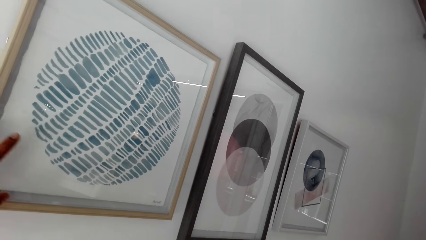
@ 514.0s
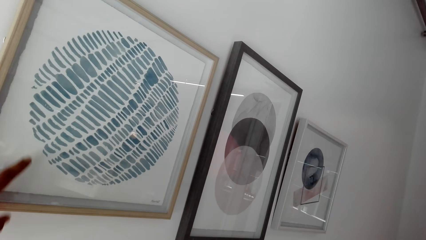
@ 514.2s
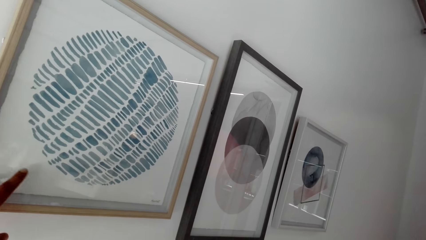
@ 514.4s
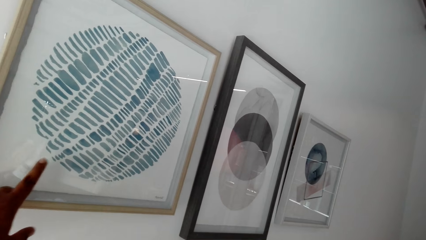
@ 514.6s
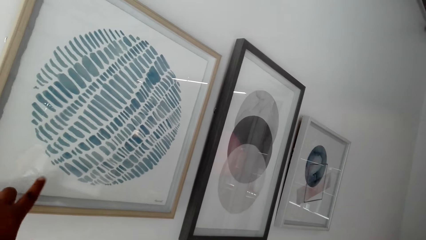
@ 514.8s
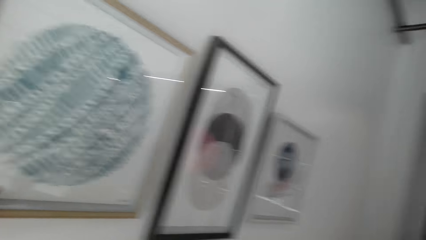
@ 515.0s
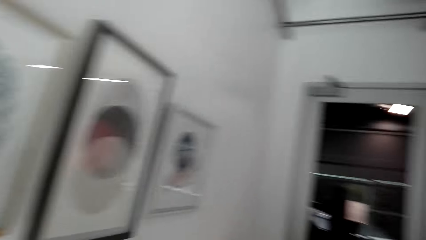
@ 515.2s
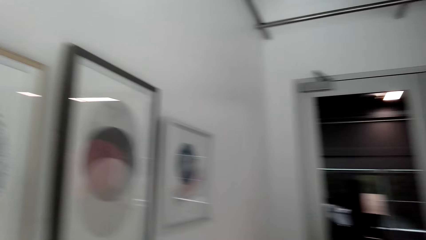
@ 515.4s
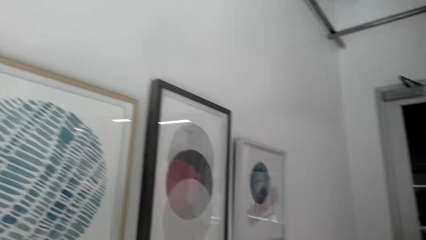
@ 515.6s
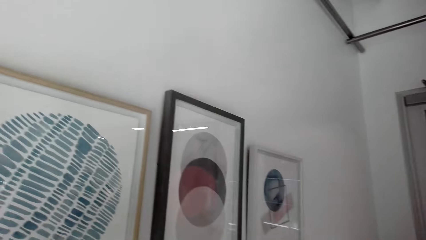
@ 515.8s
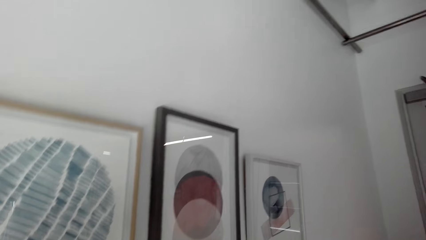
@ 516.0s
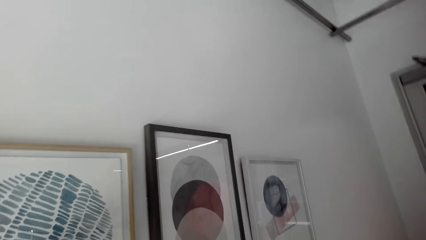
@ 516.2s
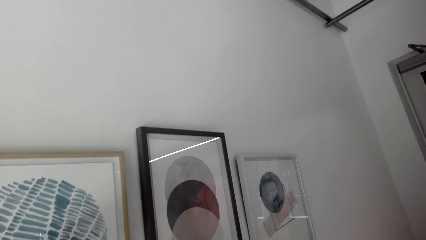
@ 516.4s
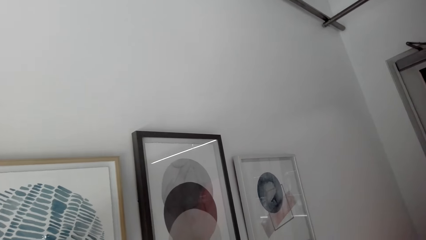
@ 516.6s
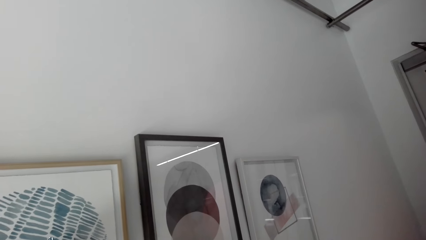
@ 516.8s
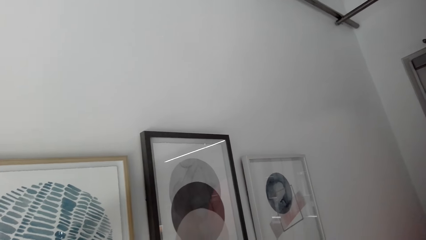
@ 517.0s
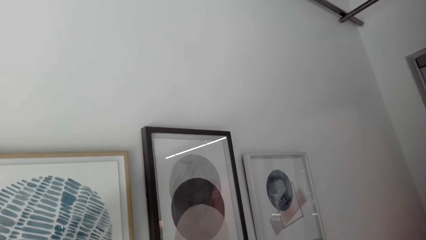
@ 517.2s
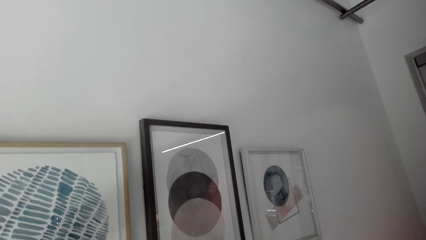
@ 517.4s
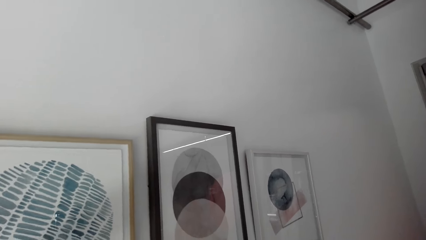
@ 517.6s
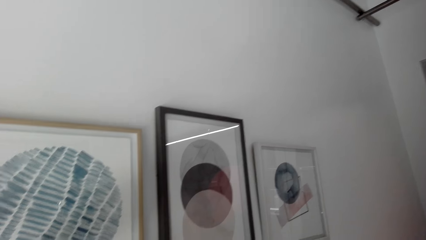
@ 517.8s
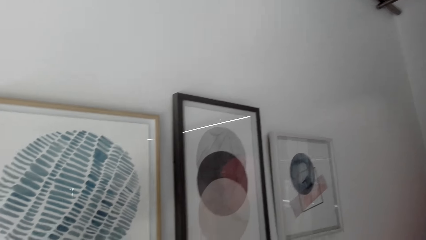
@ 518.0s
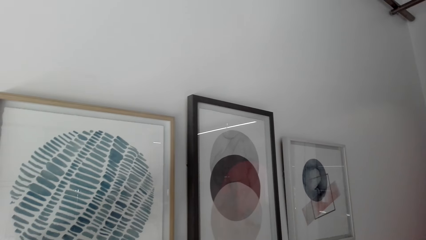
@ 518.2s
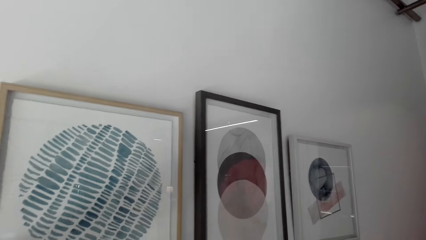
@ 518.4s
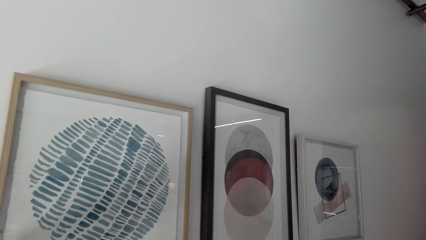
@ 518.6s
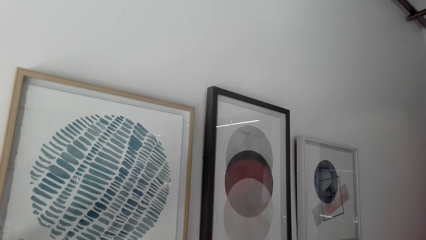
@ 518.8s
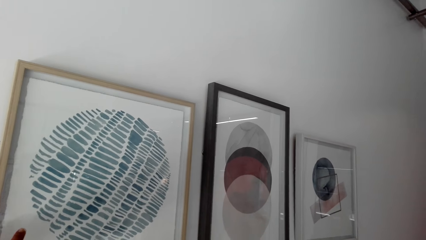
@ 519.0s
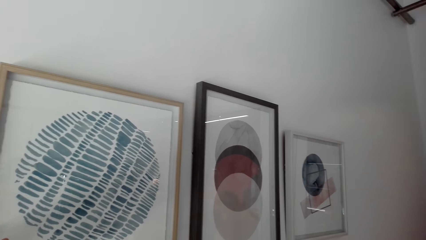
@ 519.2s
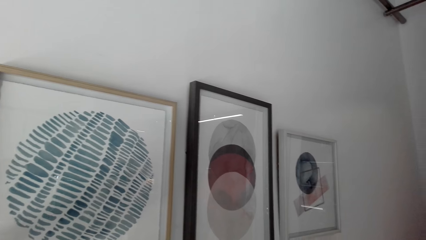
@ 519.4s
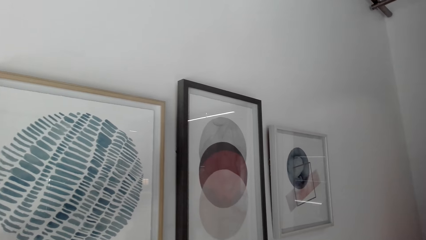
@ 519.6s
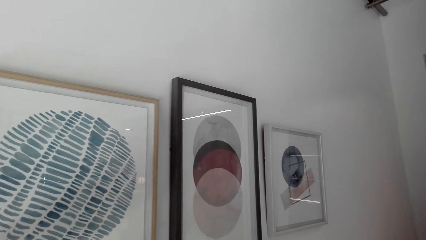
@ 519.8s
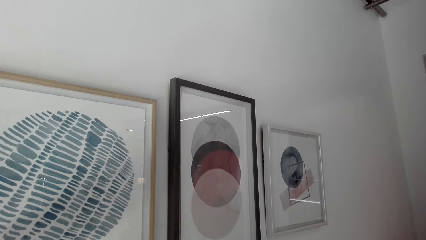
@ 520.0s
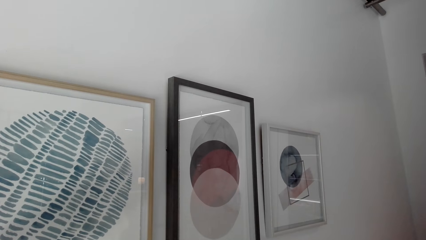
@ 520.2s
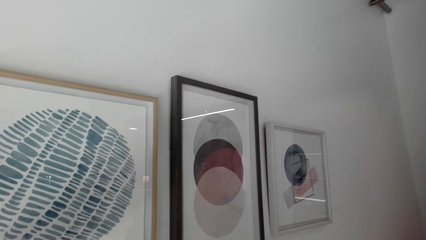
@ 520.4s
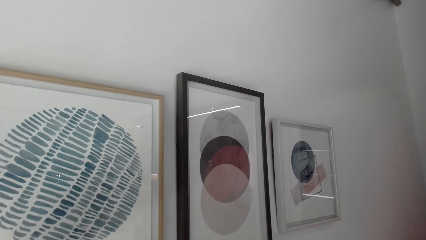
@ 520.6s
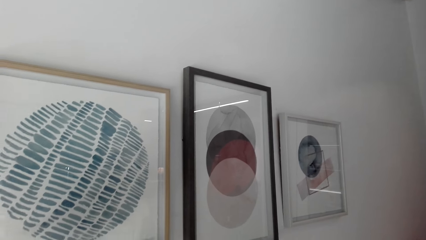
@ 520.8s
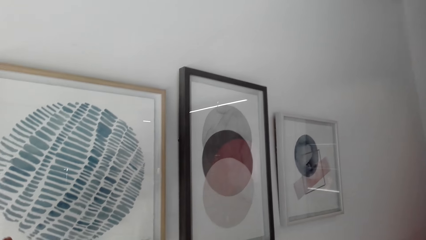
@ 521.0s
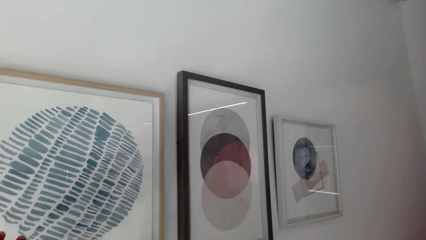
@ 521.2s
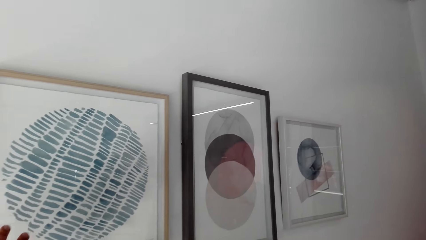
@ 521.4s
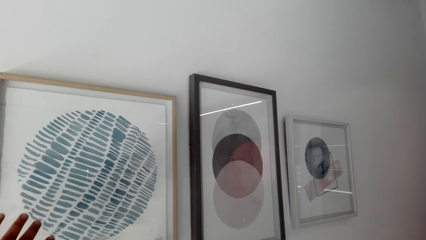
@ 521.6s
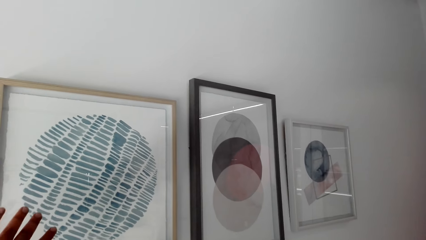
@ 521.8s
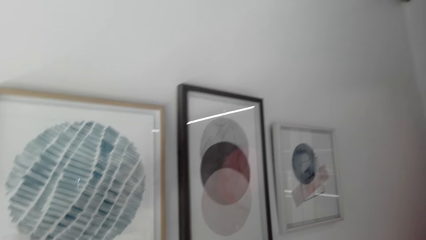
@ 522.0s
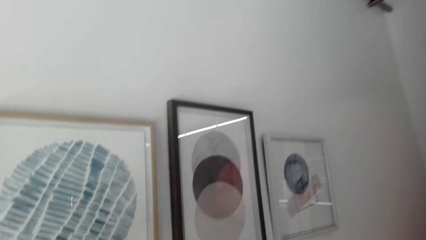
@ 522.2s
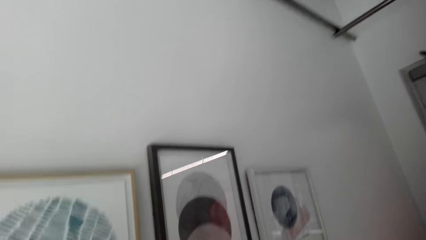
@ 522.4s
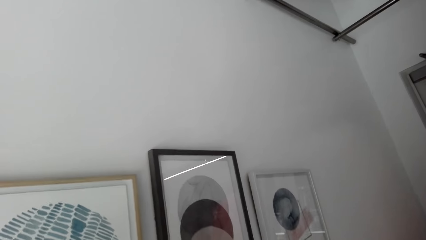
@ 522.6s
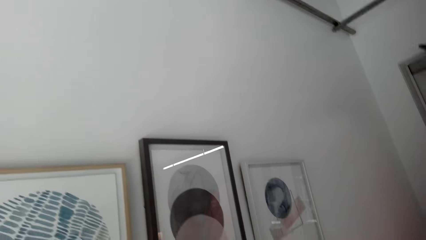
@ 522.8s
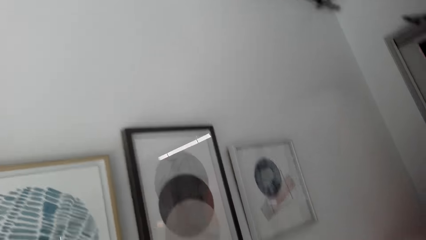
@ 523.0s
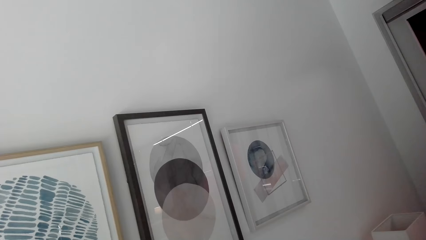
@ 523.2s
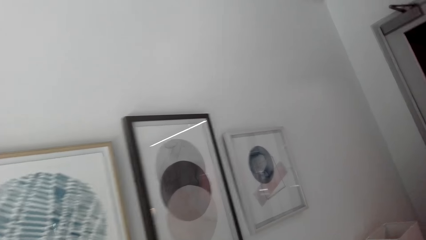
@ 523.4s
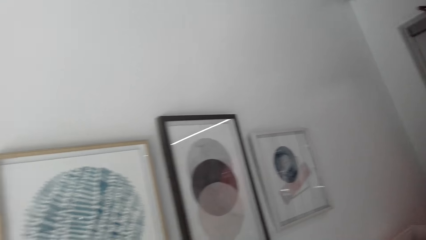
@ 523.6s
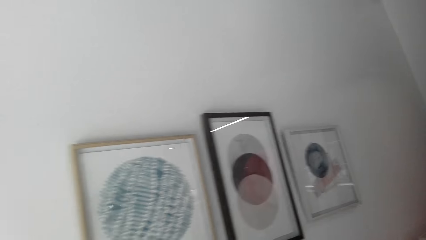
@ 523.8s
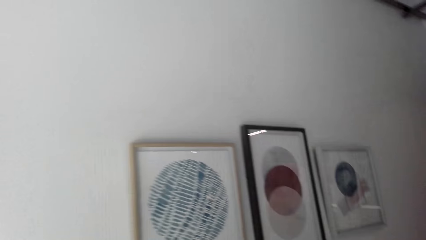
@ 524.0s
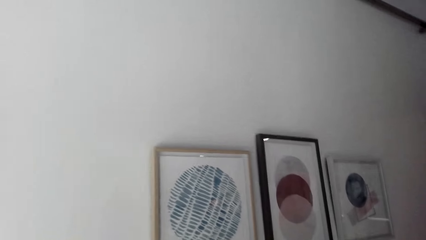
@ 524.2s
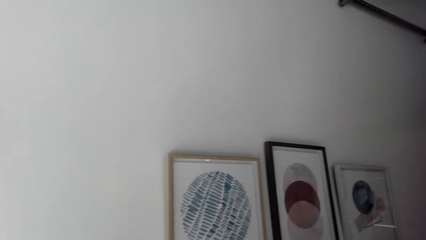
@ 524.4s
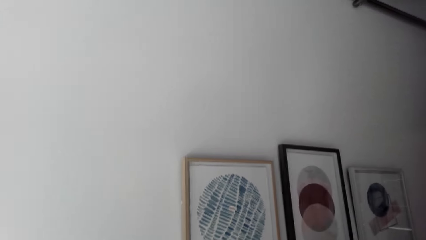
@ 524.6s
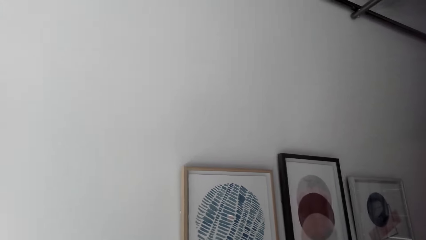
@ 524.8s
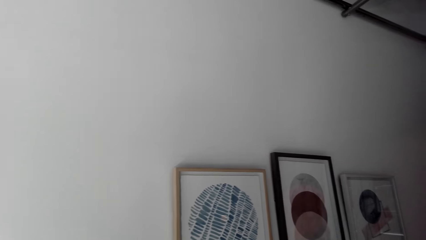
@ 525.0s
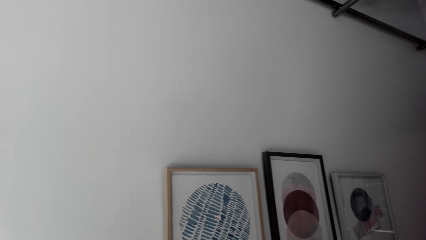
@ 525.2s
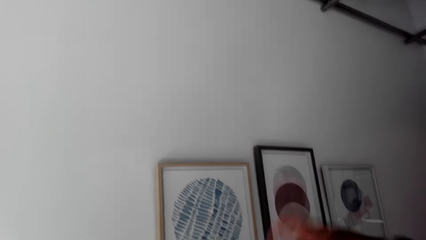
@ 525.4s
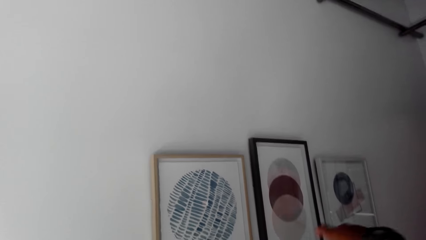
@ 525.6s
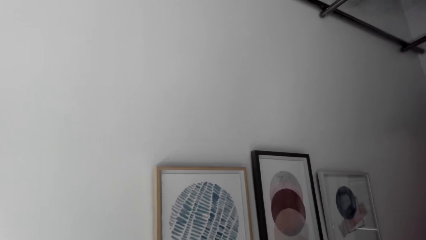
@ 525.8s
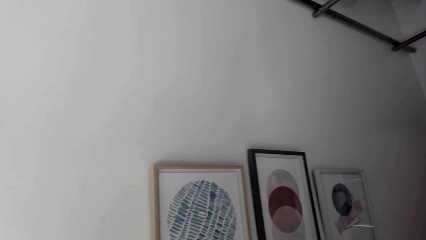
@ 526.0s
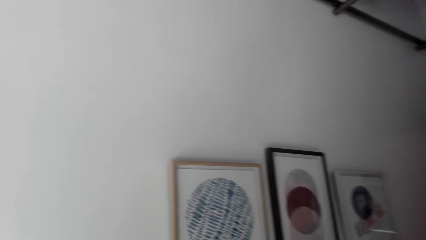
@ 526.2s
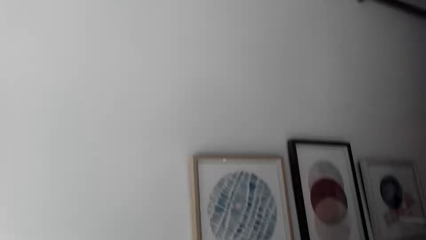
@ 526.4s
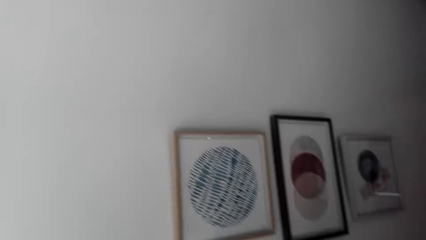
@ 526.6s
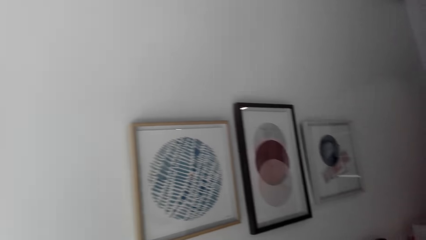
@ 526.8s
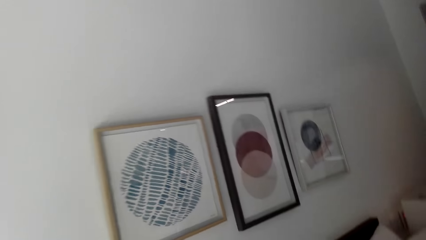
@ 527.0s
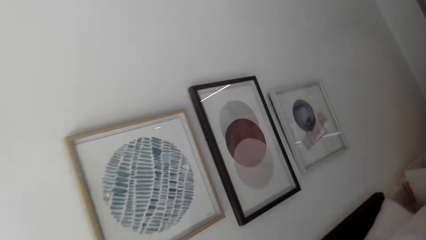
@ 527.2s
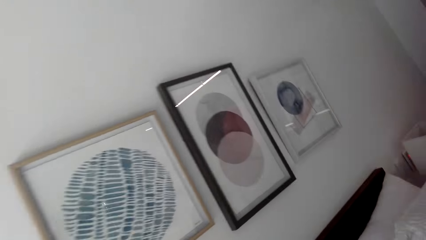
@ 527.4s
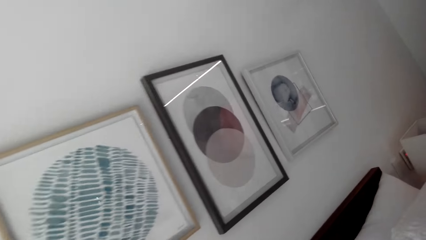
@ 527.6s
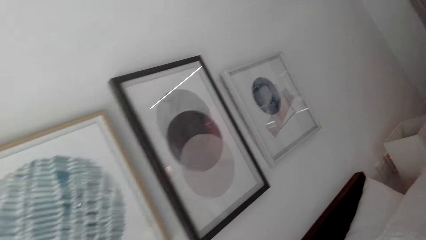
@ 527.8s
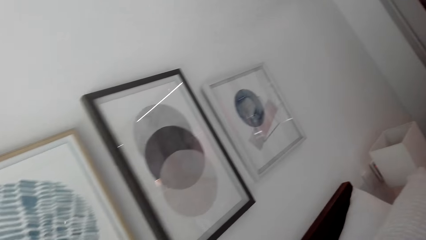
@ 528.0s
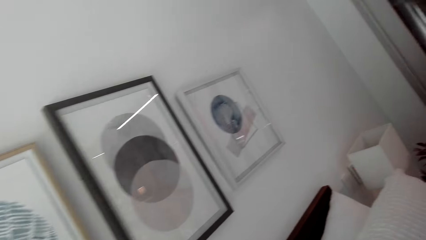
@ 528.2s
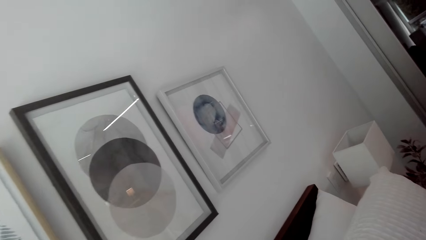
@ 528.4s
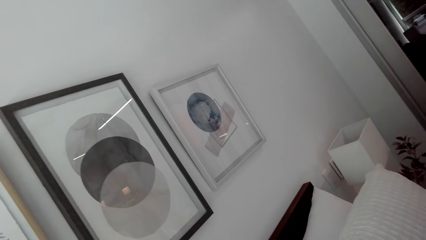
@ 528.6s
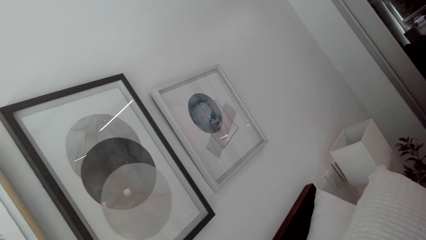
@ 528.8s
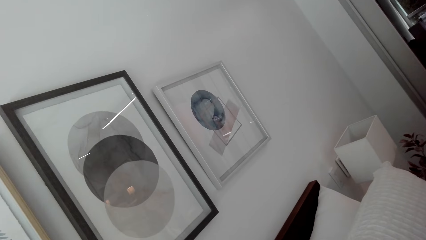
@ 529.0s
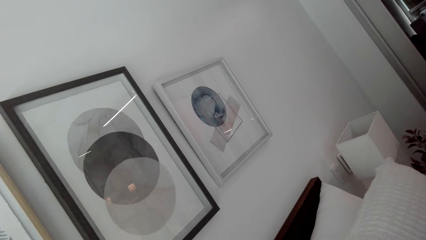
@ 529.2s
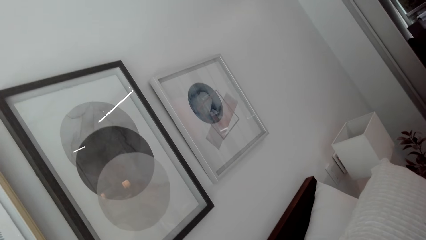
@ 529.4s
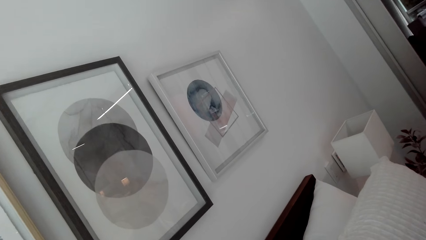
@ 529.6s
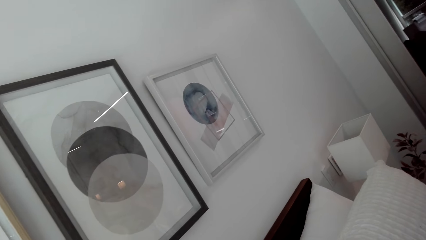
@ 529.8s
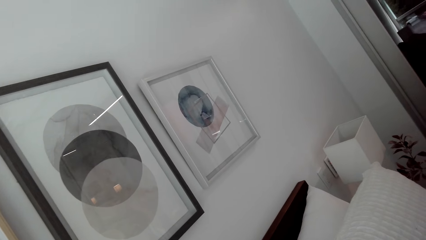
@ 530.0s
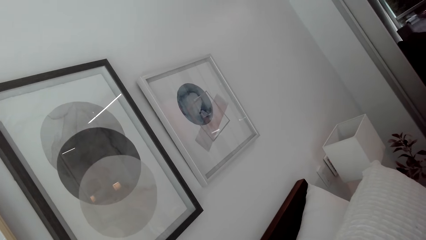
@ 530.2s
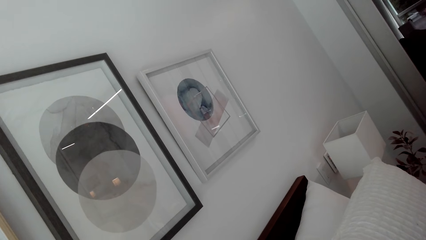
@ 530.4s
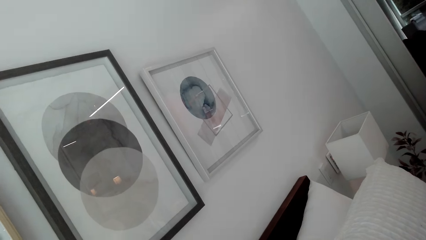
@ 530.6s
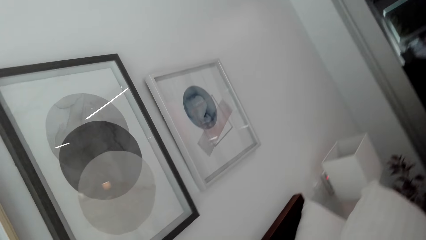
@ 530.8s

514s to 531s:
The camera wearer looks around and talks with a lady. They point at the paint on the wall or picture frame. They talk with the lady and look around. They look on the picture frame. They talk with the lady and look around.
